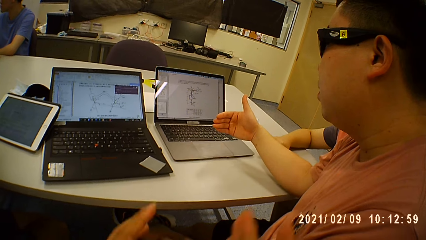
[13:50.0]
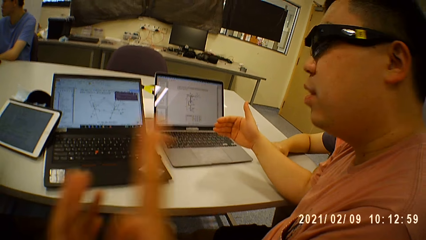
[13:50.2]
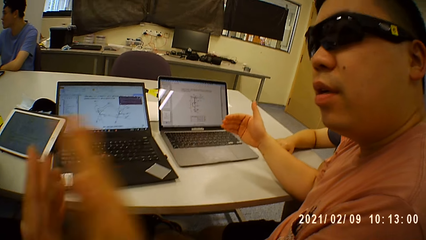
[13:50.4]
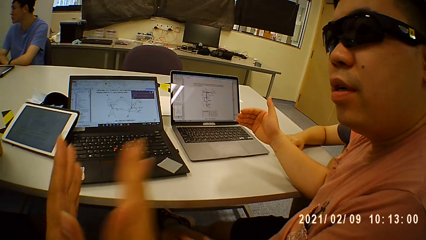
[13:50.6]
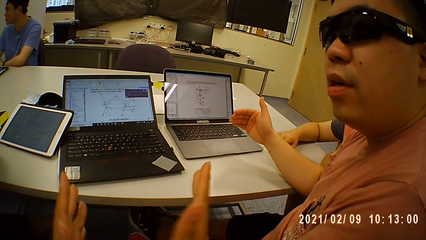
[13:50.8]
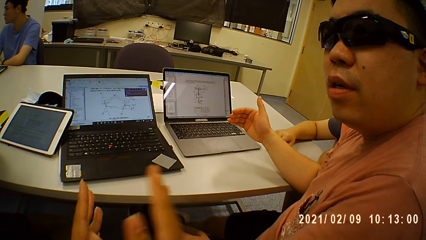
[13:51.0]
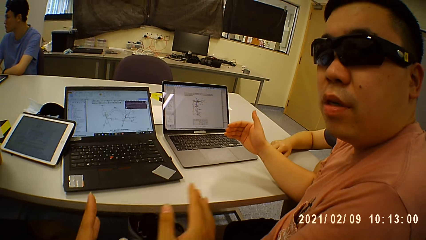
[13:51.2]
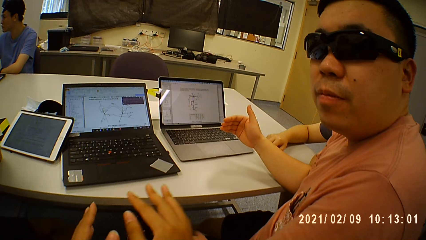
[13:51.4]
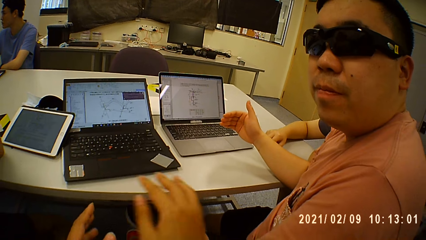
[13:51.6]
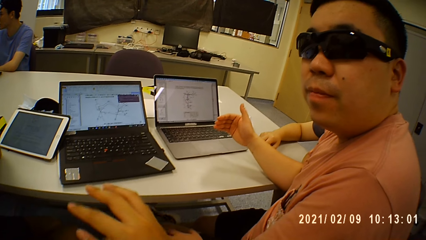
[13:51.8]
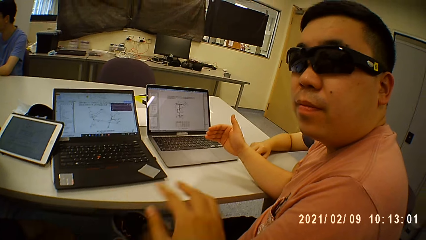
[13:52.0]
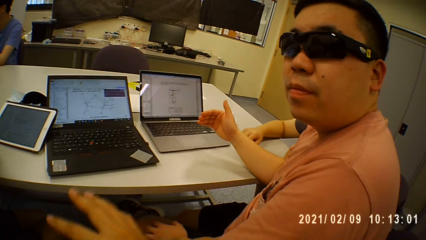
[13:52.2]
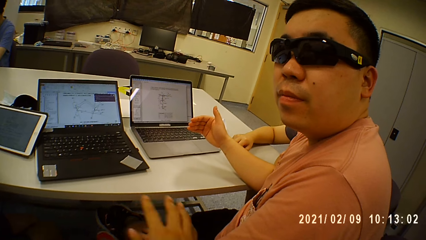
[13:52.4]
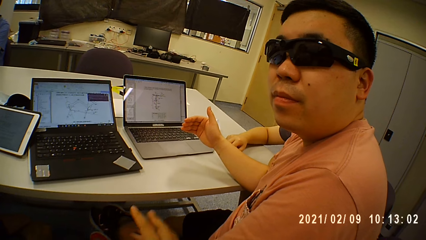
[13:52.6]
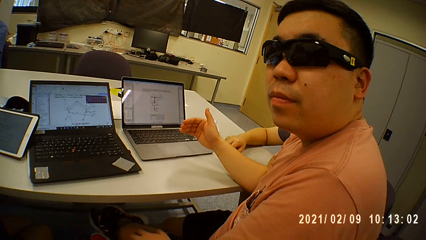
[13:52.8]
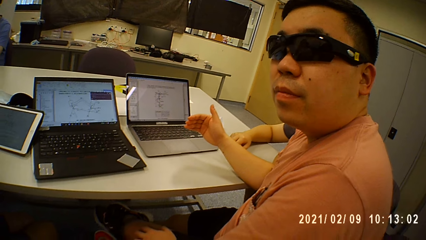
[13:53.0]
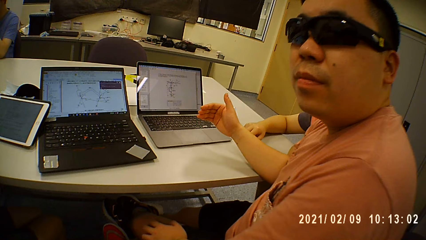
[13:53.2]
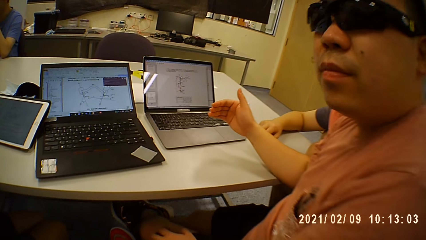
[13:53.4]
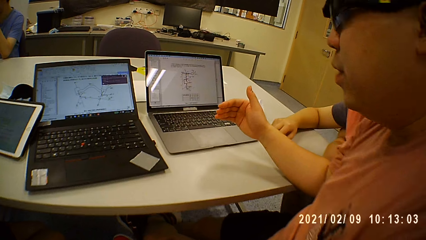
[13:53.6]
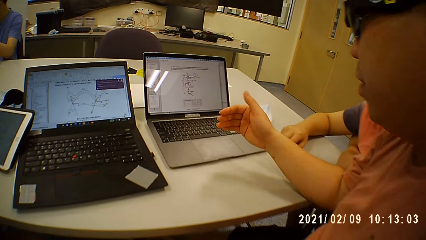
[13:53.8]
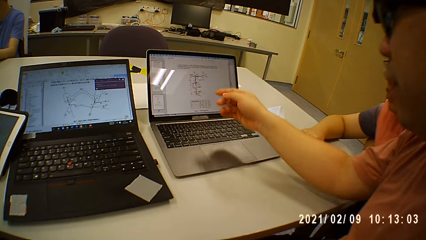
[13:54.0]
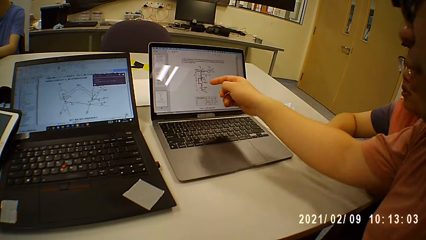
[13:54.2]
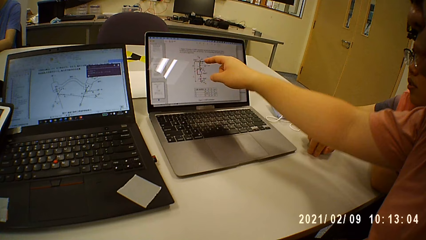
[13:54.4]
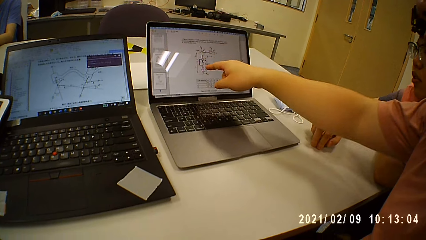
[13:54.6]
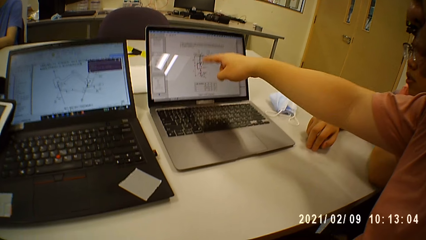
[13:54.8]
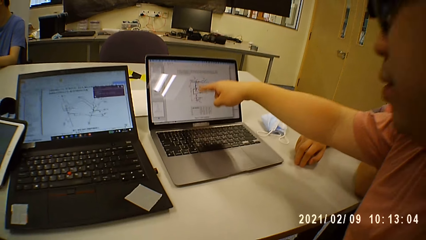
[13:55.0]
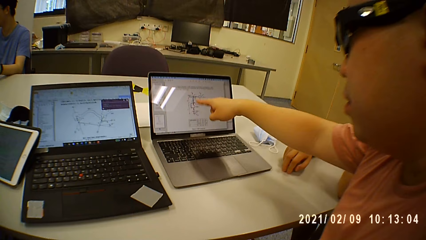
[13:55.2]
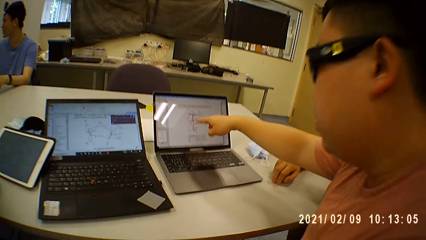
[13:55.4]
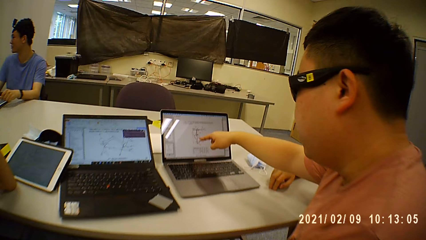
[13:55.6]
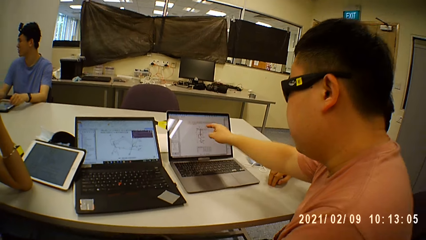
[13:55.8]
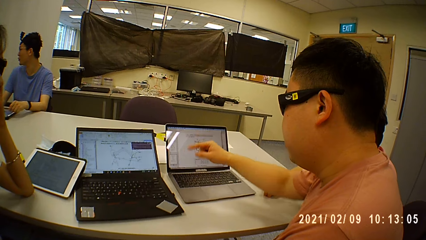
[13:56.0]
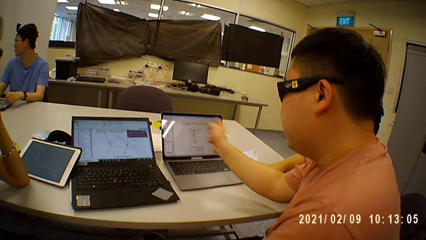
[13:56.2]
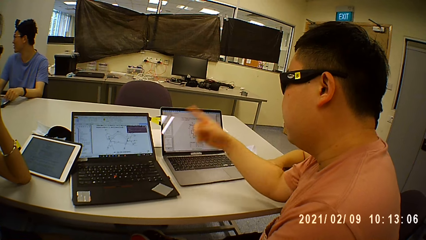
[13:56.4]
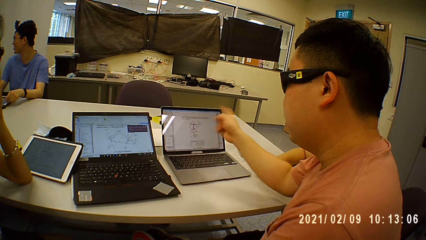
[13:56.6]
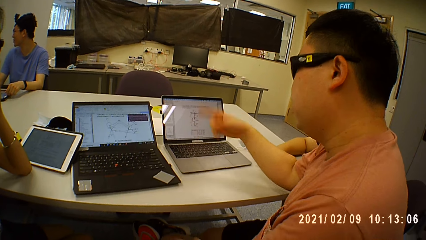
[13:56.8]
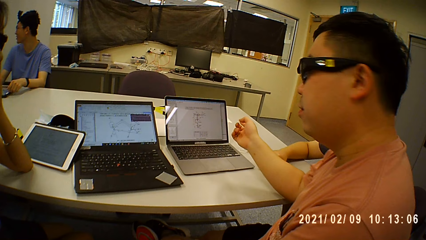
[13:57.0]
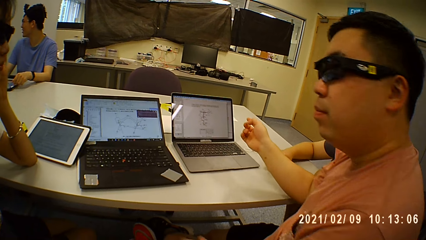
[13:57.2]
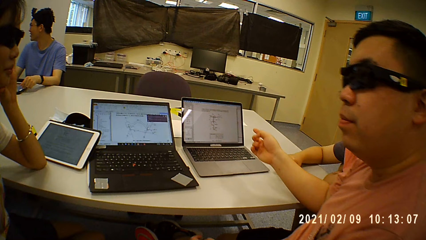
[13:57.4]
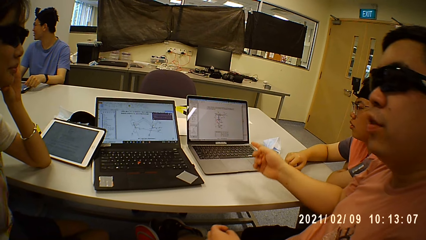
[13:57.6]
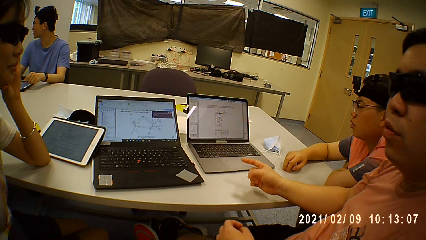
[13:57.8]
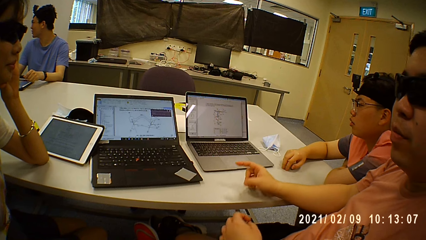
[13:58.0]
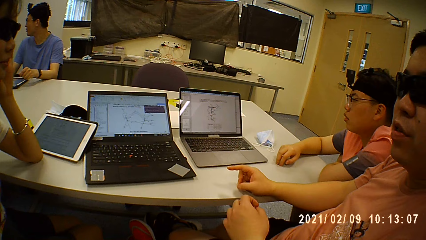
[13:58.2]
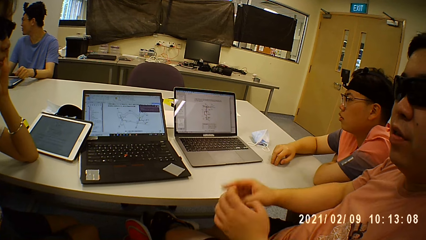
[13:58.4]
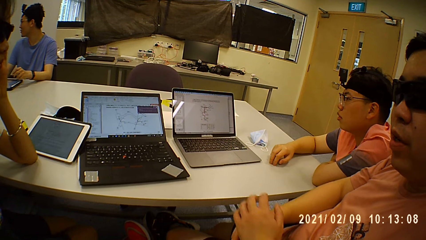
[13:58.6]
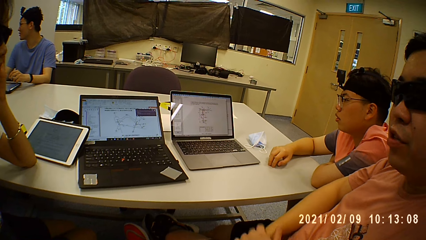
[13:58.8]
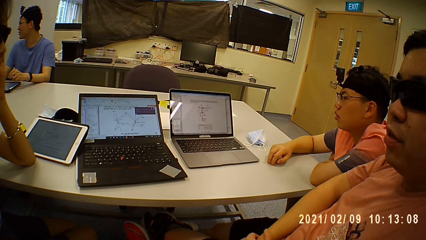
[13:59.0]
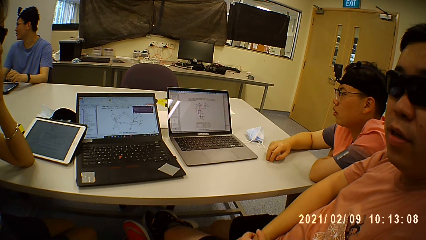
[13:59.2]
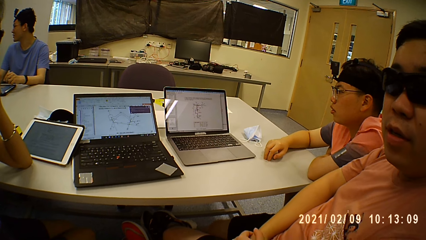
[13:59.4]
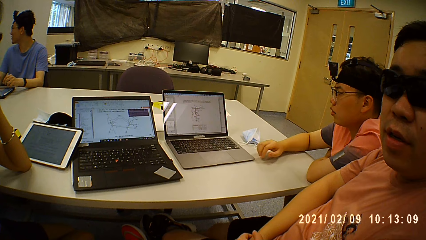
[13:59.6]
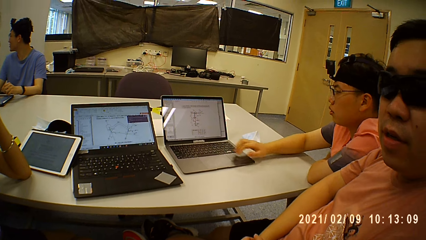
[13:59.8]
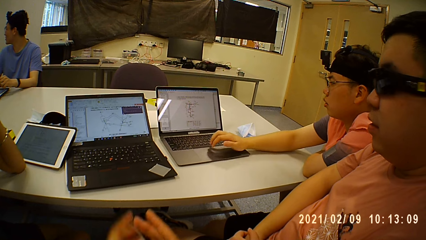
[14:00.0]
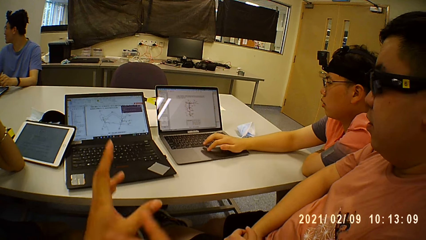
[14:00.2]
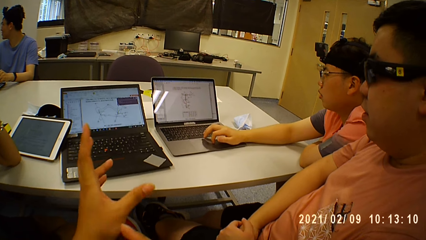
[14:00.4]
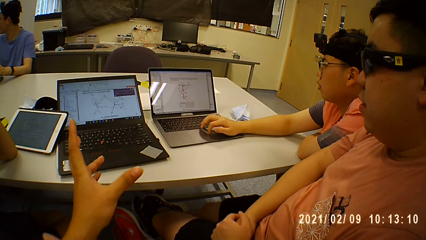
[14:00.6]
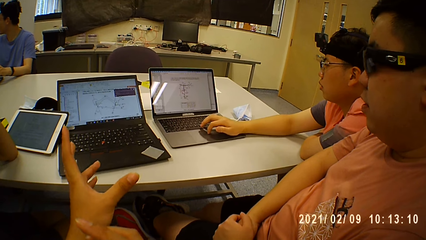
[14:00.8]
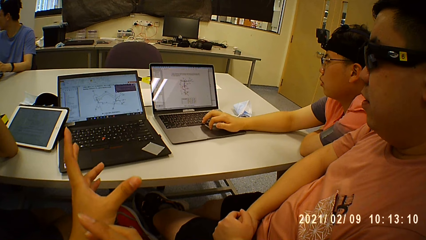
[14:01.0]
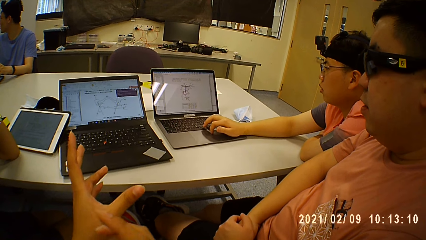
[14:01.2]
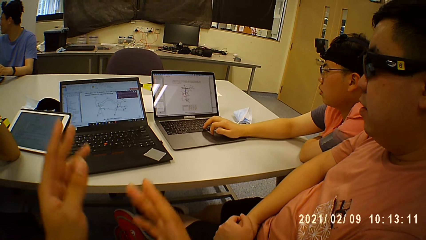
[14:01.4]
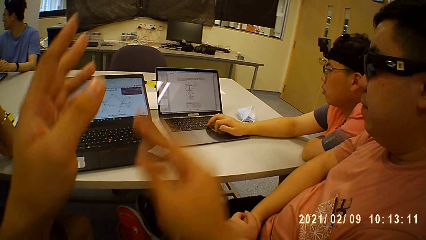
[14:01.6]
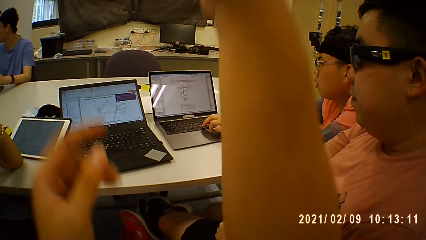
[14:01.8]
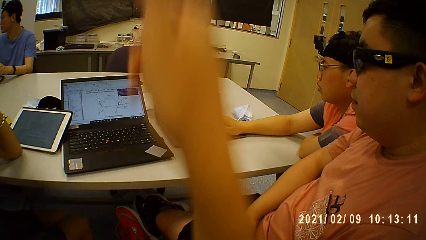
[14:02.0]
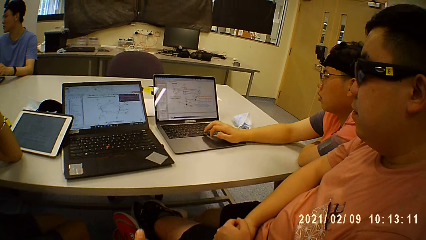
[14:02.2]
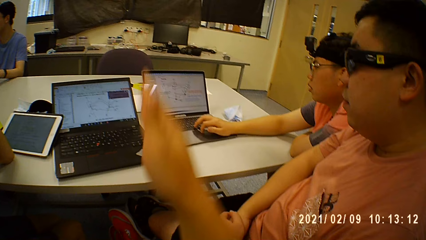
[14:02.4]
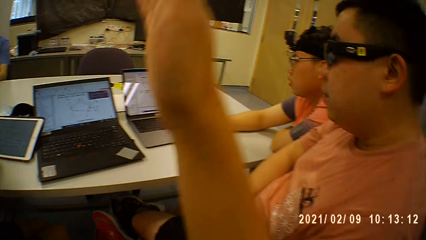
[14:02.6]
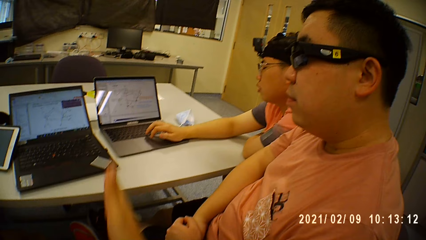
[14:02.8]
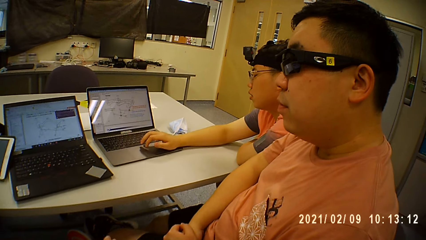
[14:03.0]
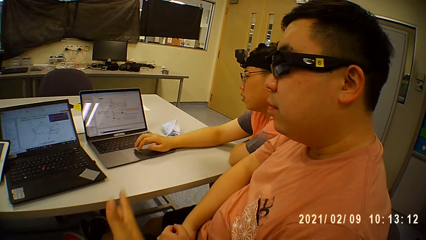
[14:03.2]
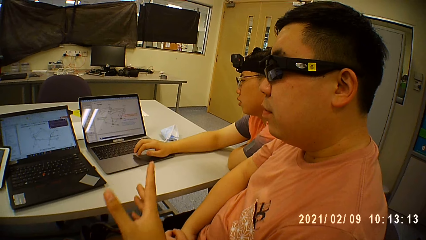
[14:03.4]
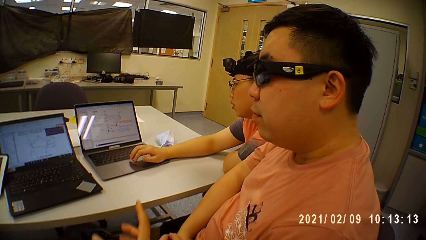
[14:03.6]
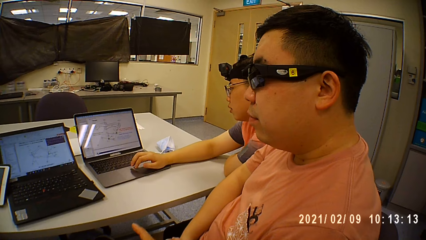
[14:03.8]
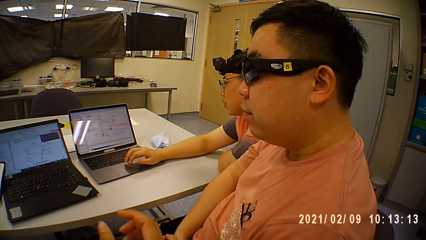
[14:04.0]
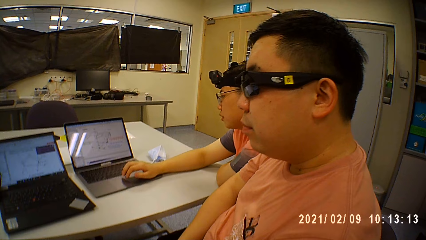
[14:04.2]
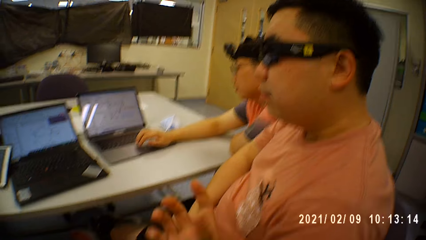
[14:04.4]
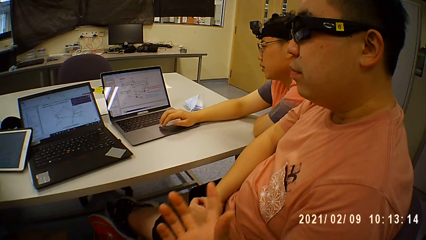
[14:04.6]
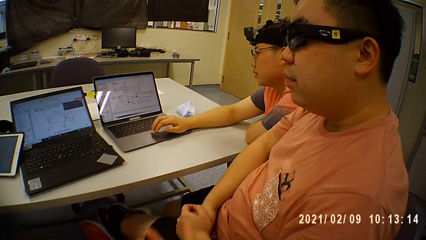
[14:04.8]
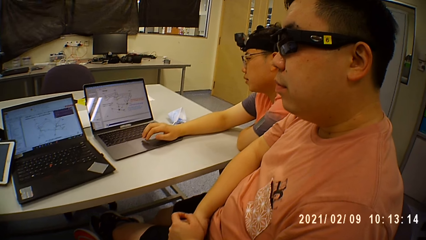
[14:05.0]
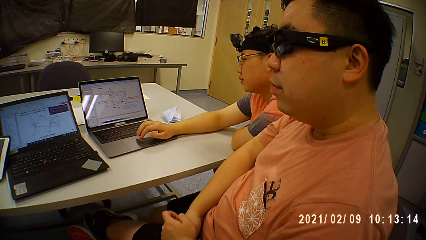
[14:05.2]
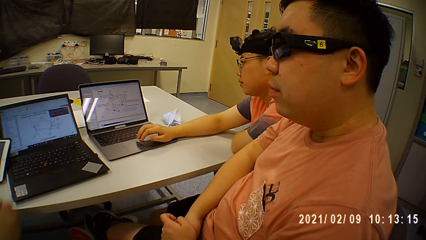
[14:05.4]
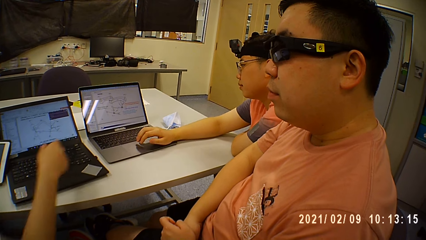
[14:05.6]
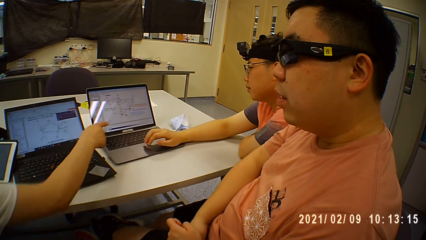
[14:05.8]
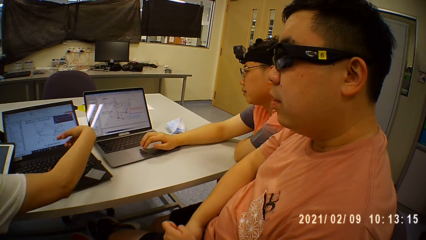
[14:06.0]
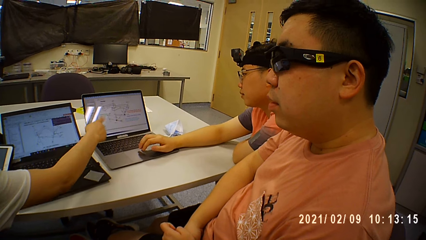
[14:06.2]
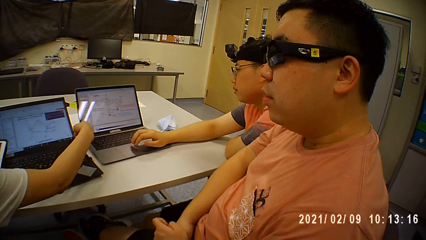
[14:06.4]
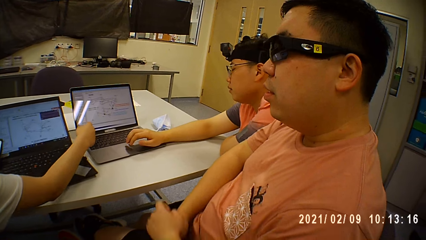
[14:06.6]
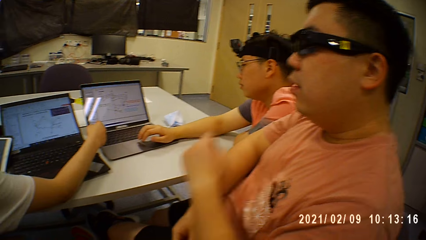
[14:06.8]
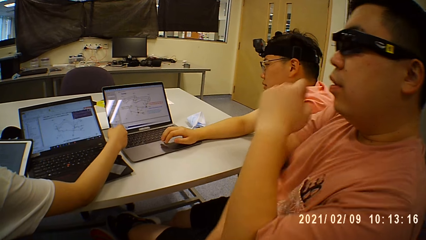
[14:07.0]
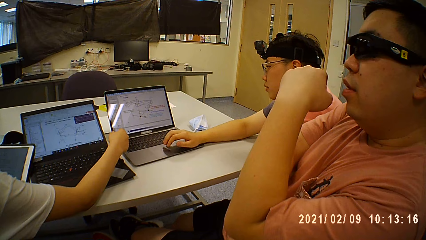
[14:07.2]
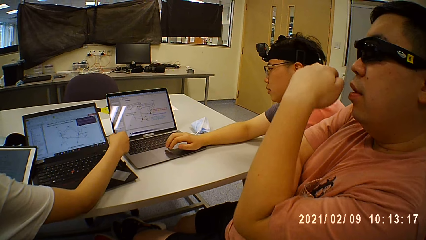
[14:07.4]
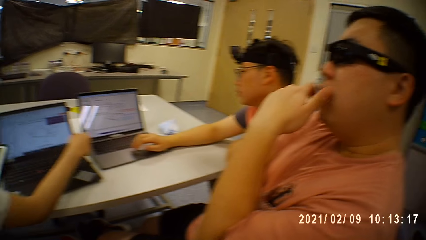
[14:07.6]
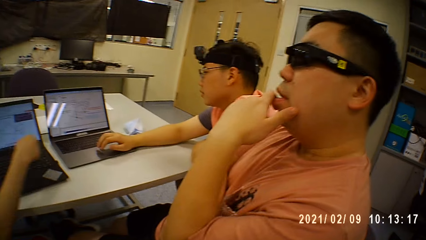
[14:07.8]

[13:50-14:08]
The camera wearer talks to a man and uses gestures. The man uses gestures. The camera wearer looks at the laptops. Another man touches a tablet on the table with his left hand. A man operates the laptop on the table with his right hand. The camera wearer talks to the first man and uses gestures. They look around.
